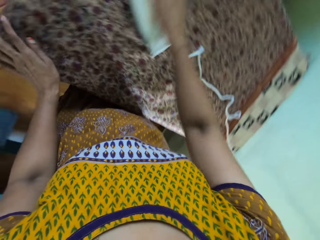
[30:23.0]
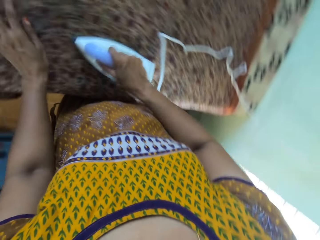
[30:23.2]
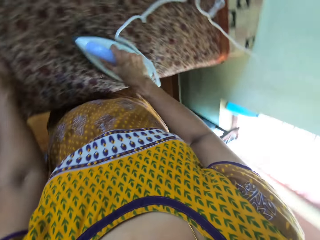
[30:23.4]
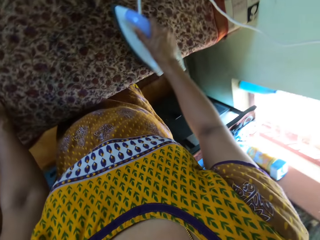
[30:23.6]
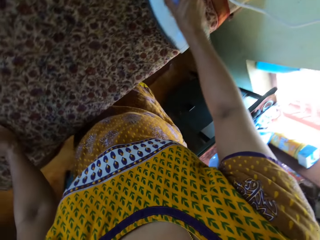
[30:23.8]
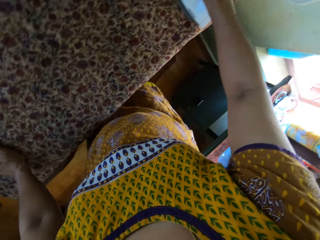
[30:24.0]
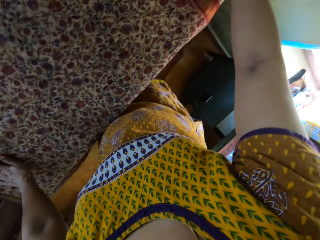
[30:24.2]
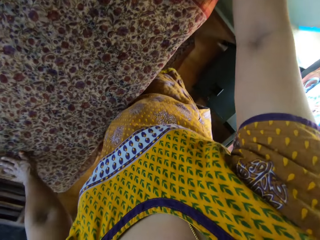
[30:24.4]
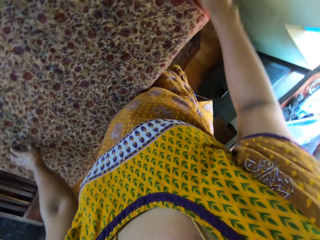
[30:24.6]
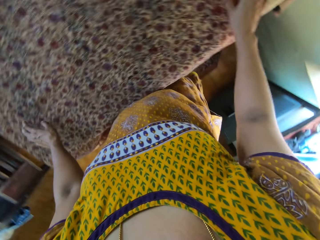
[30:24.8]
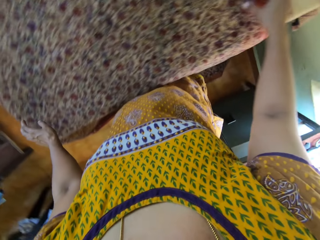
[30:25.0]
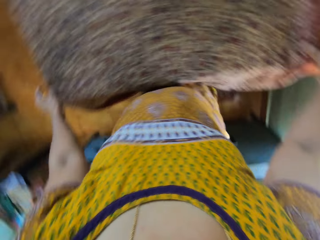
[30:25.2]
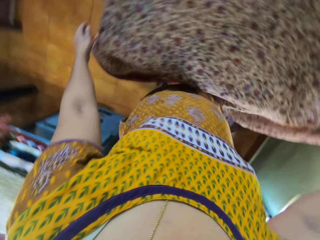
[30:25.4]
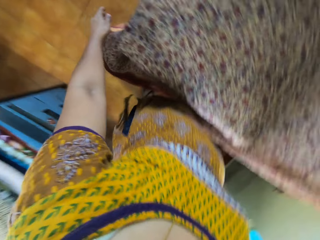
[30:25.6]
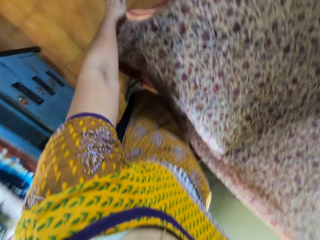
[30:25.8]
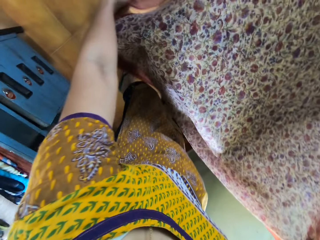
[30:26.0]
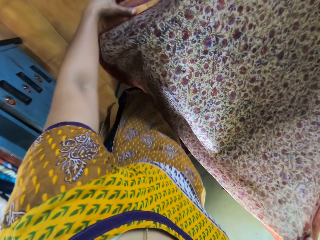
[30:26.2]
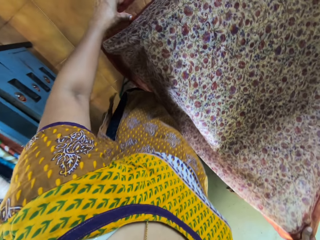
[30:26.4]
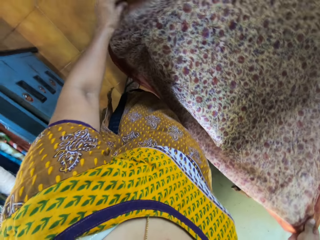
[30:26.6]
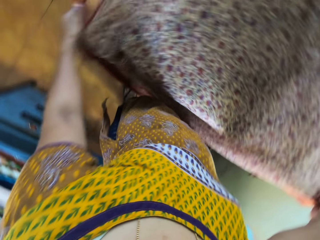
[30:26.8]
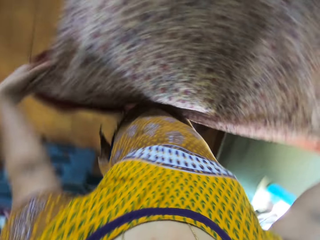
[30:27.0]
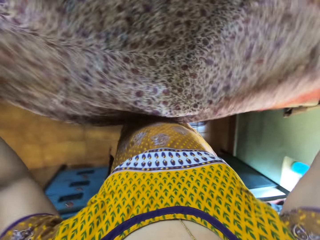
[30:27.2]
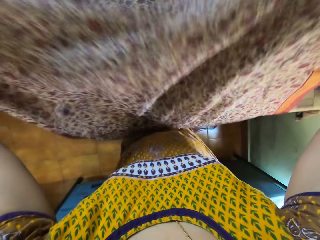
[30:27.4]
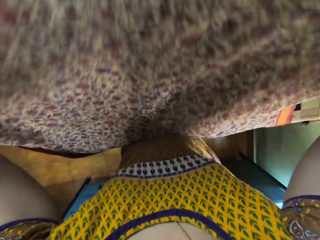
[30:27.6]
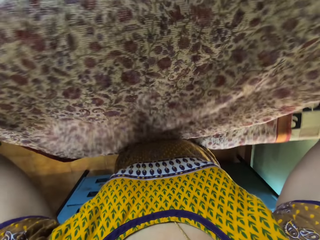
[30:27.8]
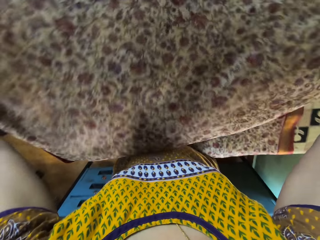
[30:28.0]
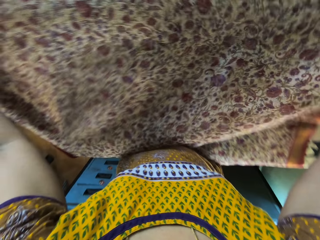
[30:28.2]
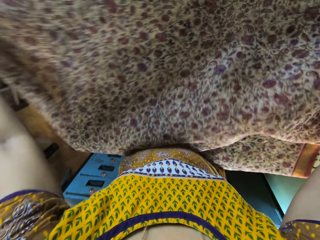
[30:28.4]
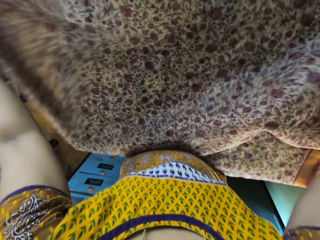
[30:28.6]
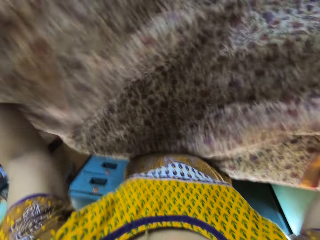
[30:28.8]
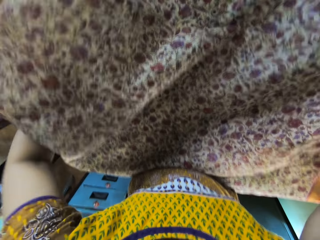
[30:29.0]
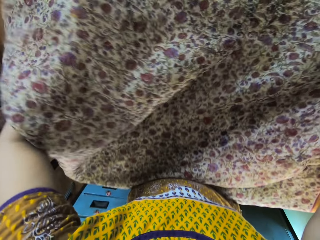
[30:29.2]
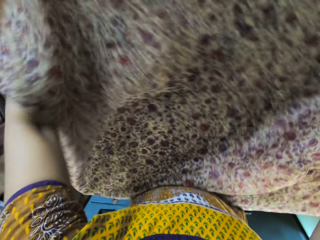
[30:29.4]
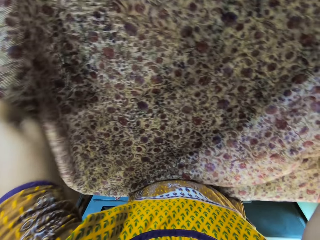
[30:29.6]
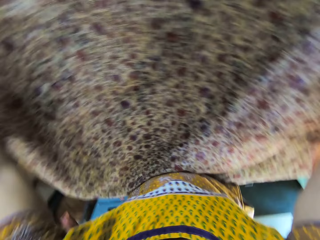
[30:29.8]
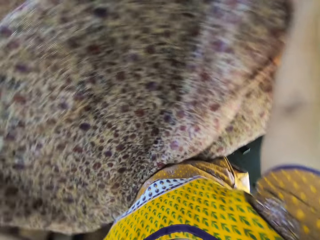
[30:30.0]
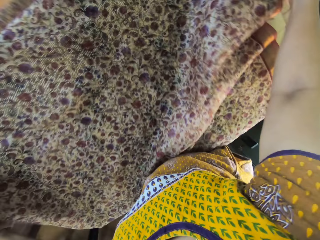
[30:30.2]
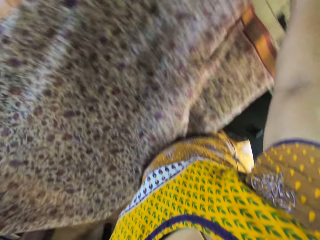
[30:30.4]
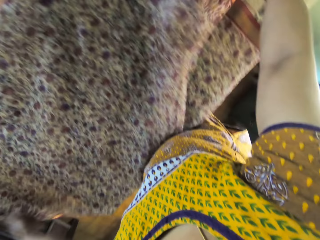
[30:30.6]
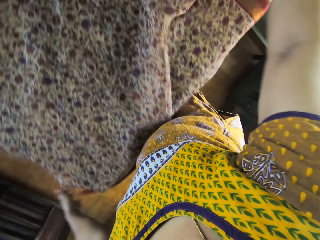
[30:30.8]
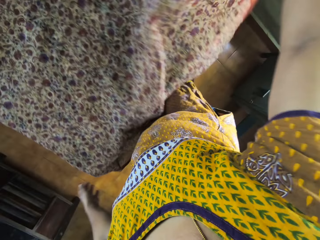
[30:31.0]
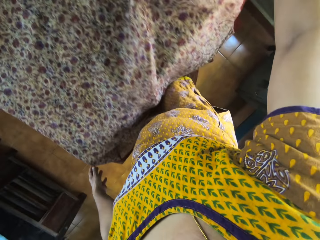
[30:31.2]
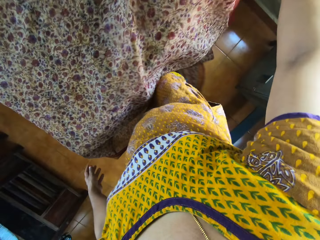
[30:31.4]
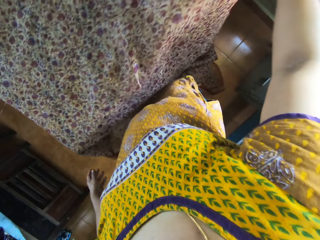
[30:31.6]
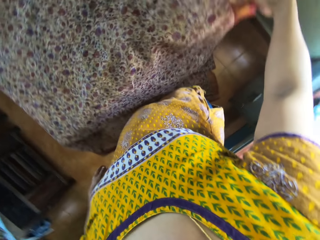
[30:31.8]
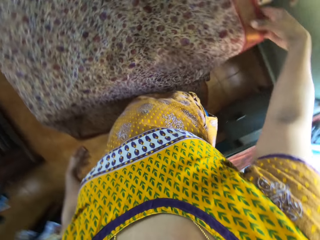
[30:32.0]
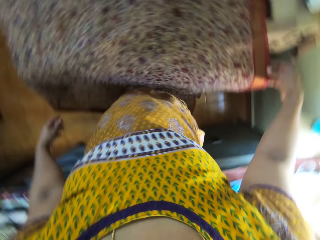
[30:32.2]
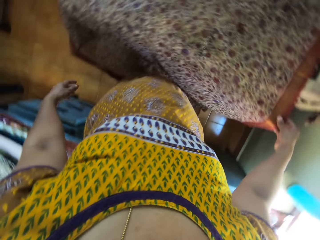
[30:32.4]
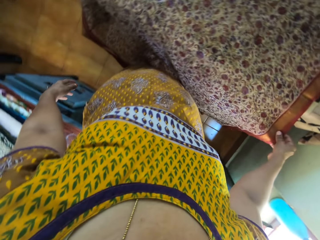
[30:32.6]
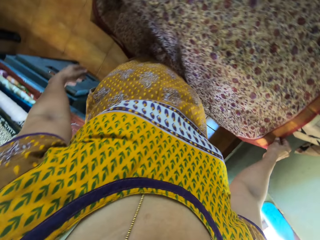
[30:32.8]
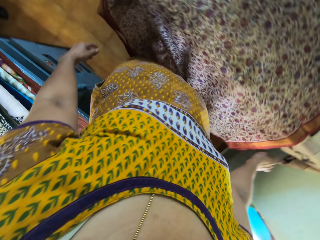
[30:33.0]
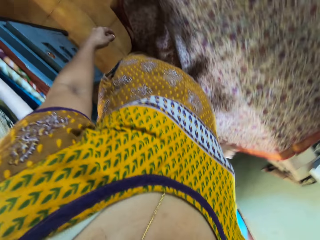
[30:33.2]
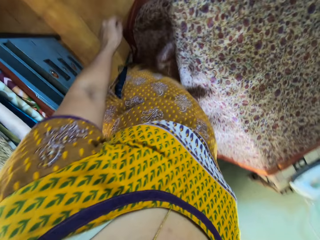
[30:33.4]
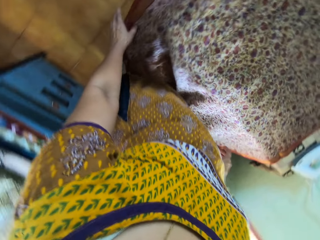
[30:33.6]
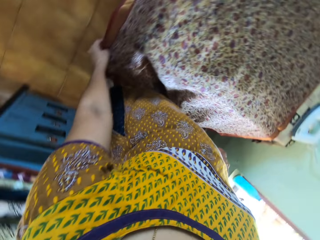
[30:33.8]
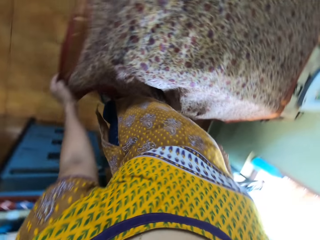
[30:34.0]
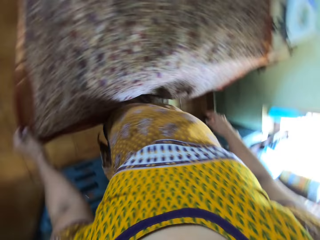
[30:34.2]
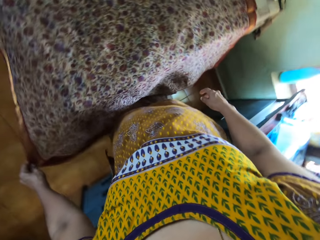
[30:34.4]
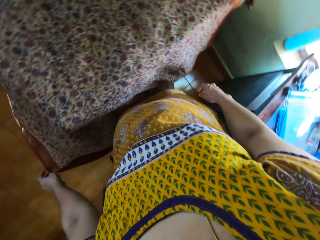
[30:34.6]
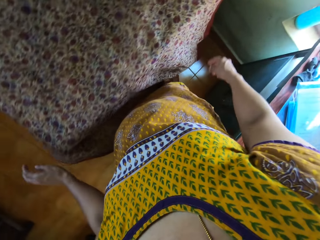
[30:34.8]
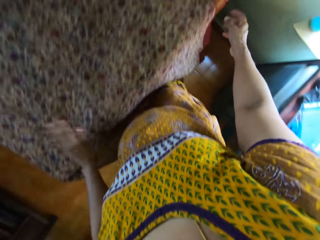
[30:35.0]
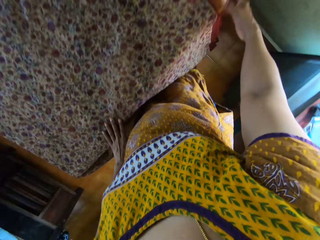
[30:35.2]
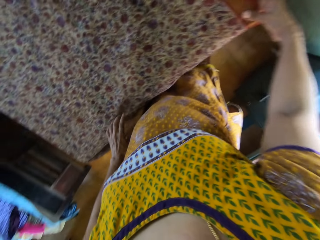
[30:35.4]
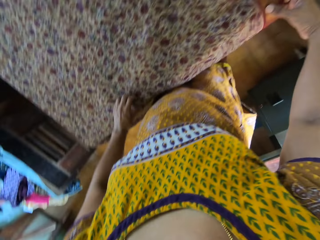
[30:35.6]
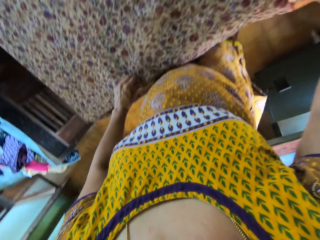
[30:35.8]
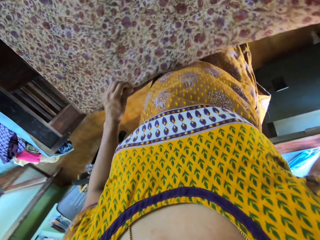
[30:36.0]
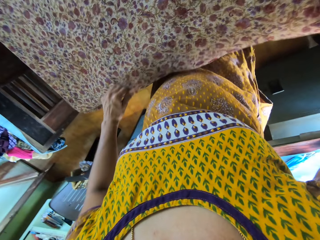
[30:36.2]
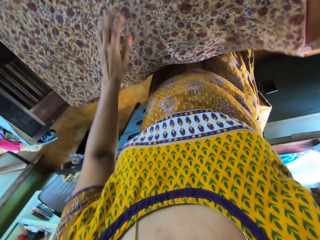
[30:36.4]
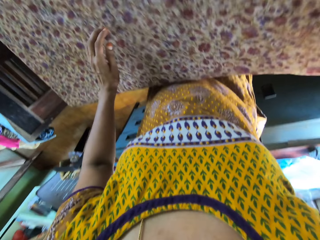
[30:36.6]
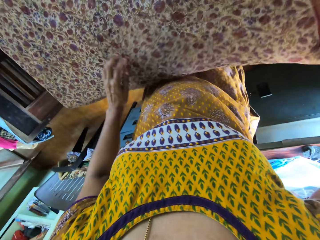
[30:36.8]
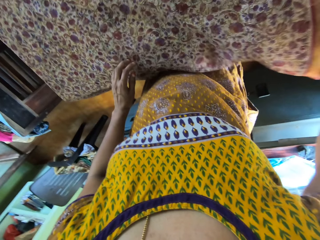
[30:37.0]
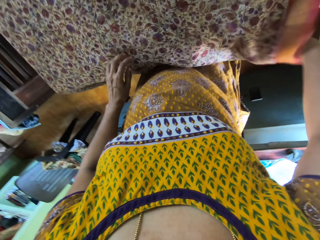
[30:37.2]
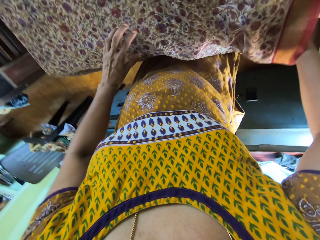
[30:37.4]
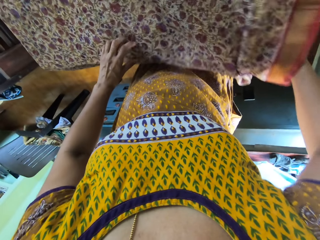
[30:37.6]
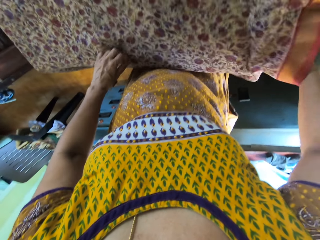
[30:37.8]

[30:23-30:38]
The camera wearer lifts a cloth on the table. She holds the cloth on the table with her hands. She adjusts the cloth on the table with her hands. She puts the cloth on the table. She adjusts the cloth on the table with her right hand. She adjusts the cloth on the table with her left hand. She adjusts the cloth on the table with her hands.

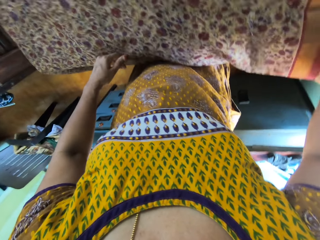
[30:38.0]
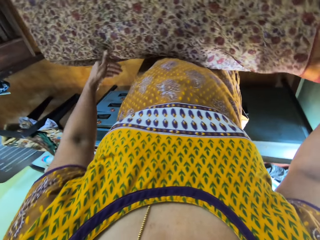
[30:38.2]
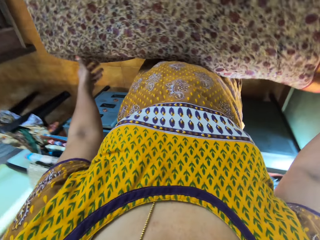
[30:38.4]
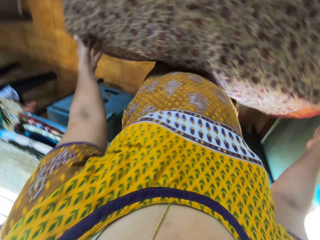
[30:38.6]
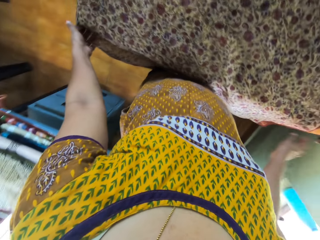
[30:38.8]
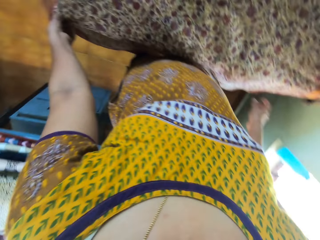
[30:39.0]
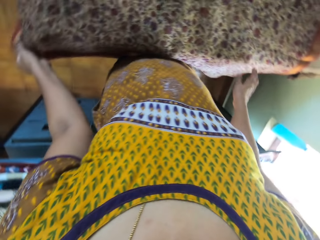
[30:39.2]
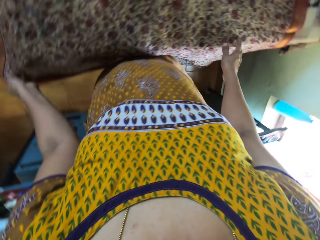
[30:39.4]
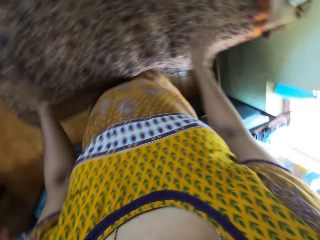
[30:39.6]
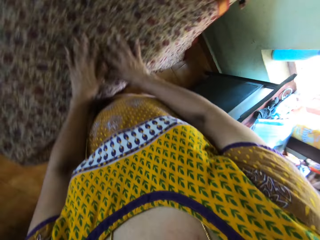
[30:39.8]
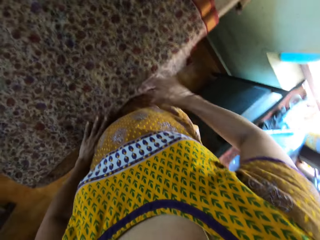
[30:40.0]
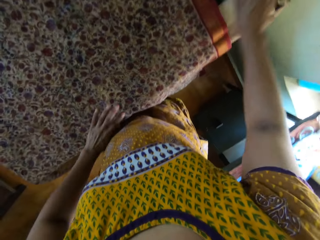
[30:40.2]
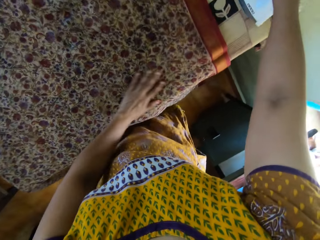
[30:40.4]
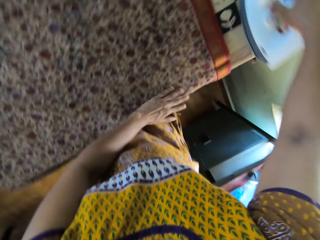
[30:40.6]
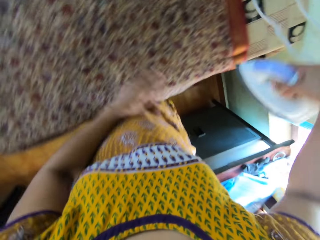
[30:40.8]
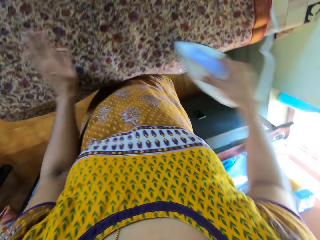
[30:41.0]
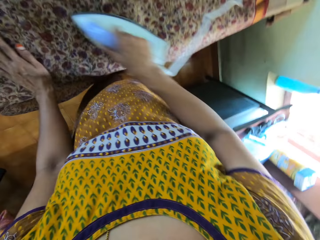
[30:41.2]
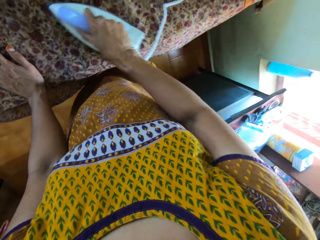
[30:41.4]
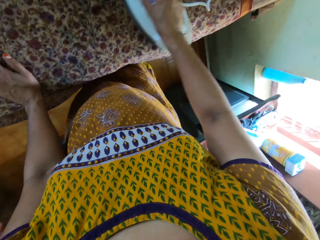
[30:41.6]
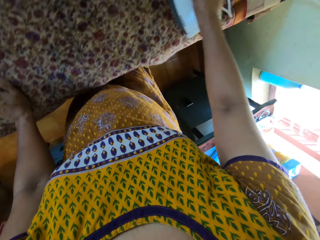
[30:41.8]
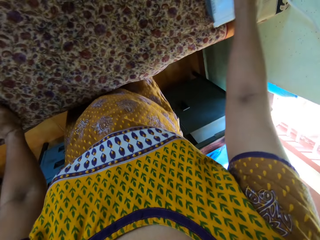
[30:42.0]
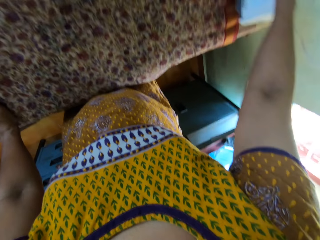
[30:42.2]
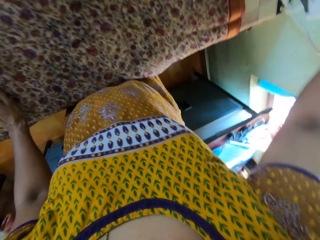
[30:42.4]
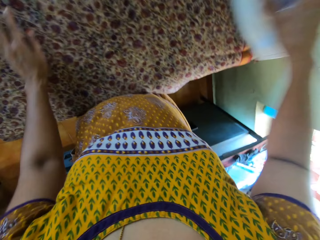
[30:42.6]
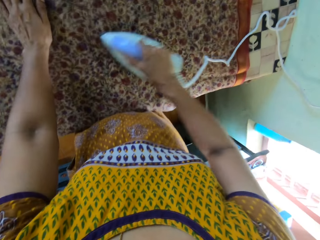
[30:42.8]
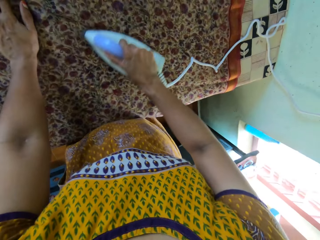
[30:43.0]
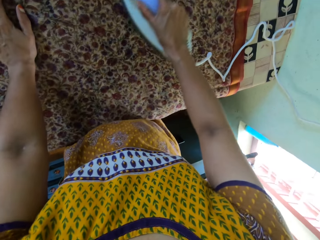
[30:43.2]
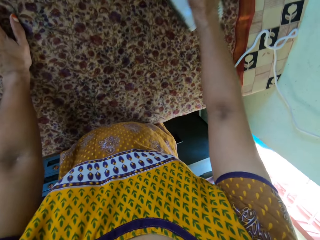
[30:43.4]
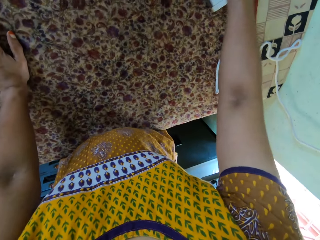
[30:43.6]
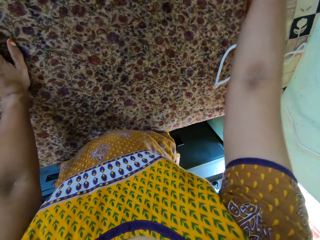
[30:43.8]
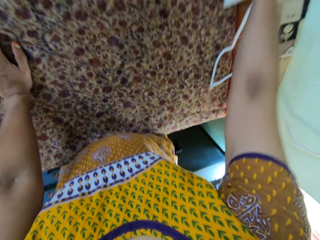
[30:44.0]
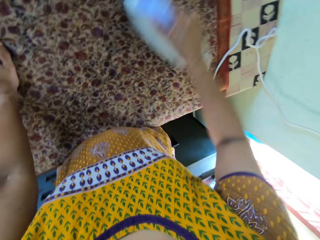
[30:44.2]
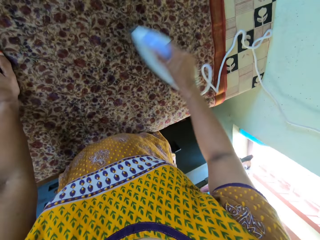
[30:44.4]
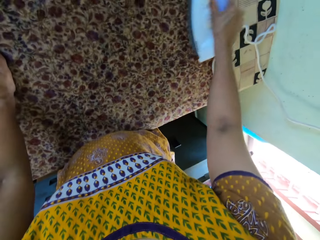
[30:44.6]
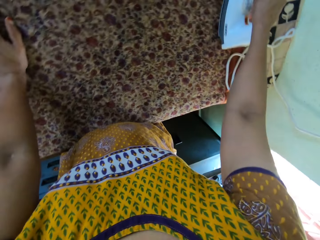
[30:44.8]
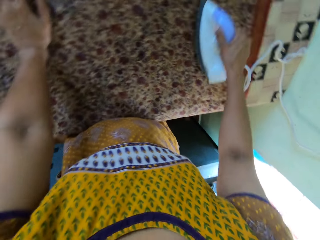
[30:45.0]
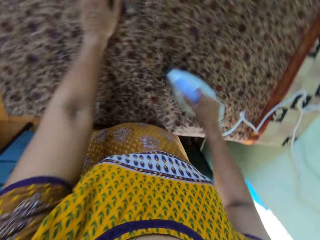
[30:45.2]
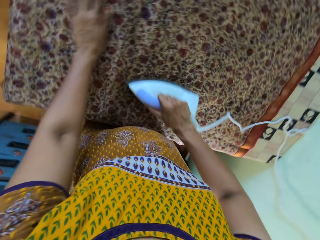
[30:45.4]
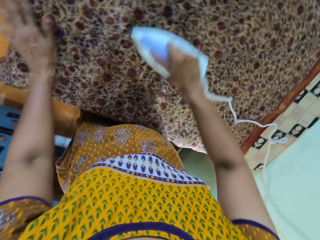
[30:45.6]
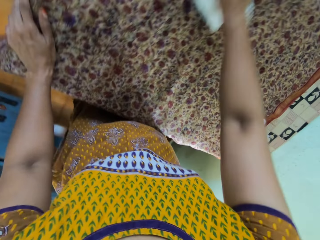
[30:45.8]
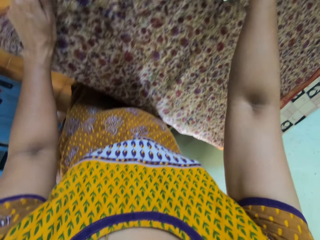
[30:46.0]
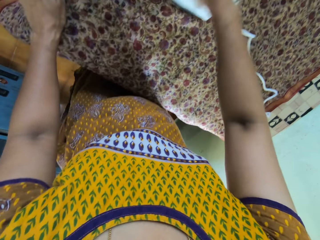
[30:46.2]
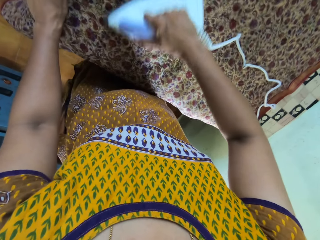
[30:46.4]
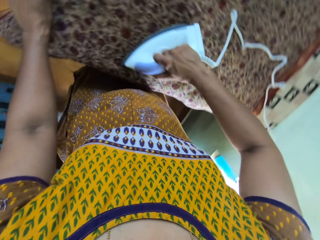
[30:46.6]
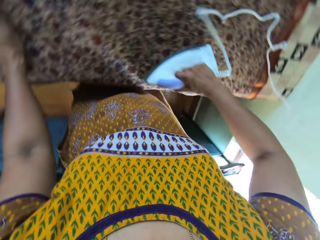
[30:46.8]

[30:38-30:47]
The camera wearer smoothens the cloth on the table with her hands. She picks the electric iron from the table with her right hand. She irons the cloth on the table with the electric iron in her right hand.
